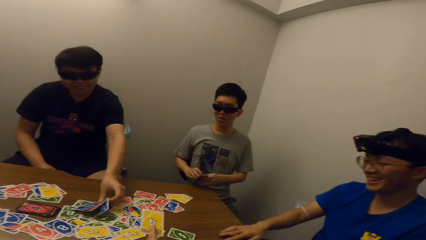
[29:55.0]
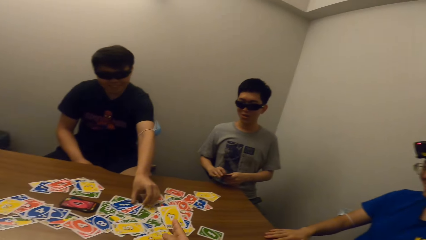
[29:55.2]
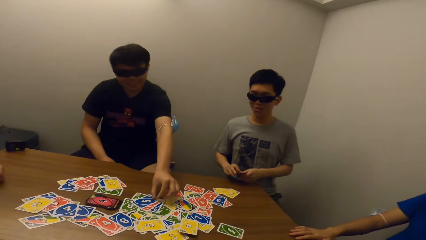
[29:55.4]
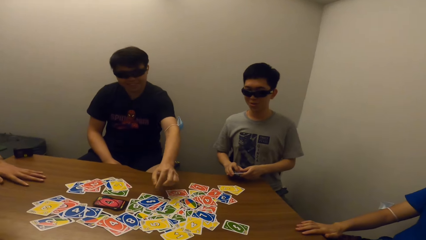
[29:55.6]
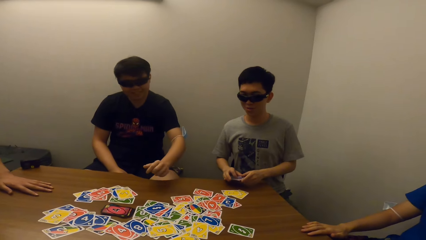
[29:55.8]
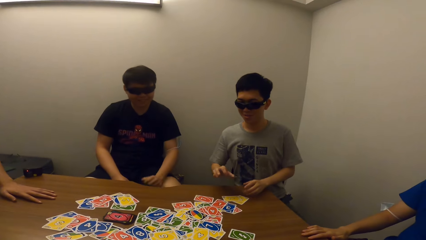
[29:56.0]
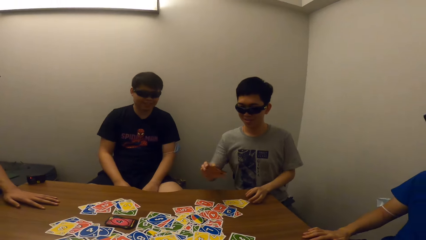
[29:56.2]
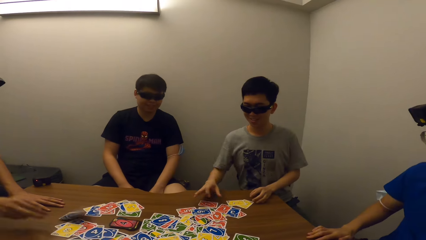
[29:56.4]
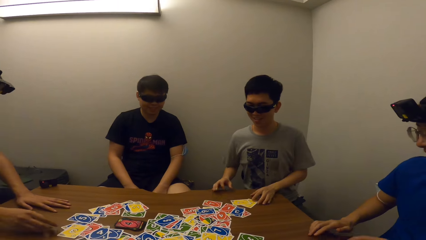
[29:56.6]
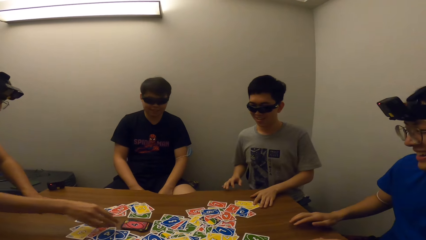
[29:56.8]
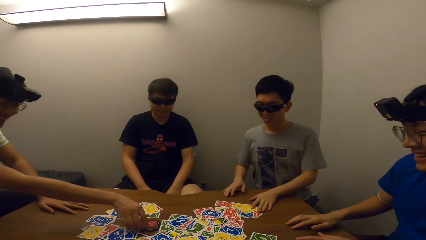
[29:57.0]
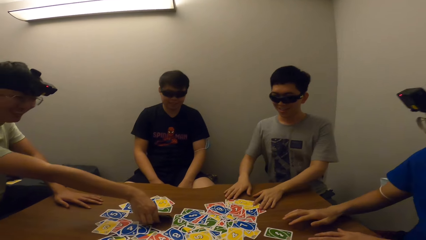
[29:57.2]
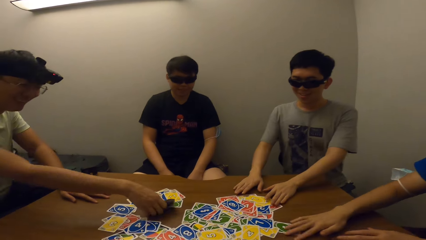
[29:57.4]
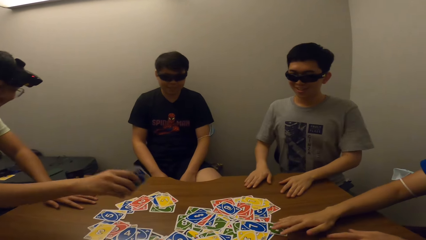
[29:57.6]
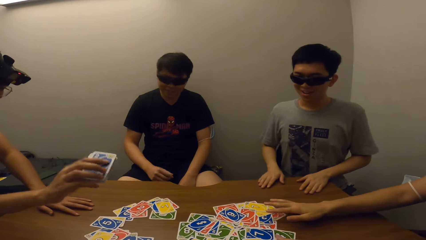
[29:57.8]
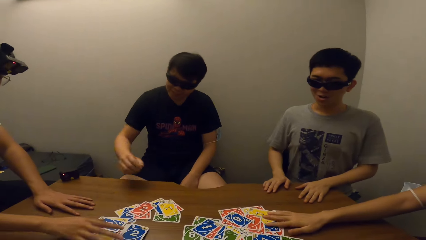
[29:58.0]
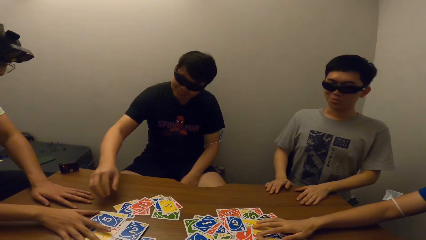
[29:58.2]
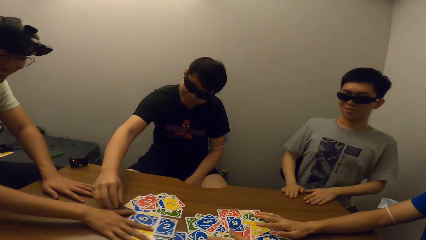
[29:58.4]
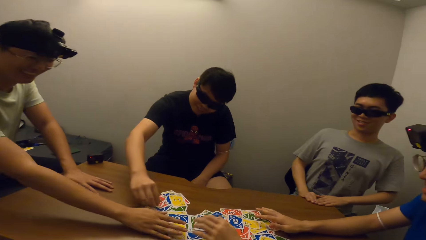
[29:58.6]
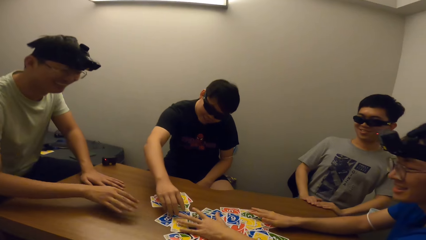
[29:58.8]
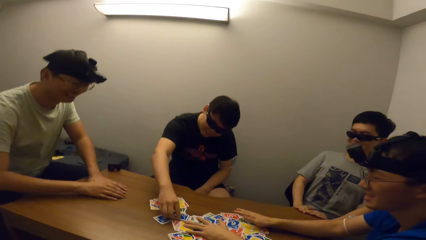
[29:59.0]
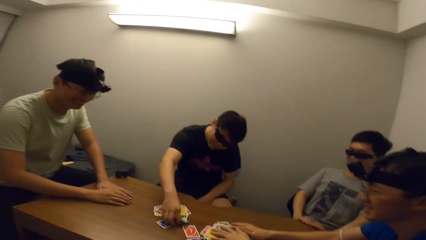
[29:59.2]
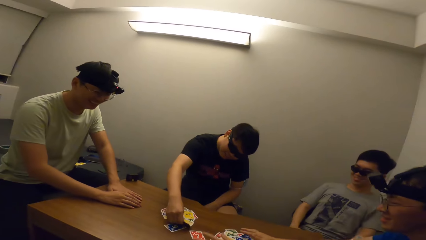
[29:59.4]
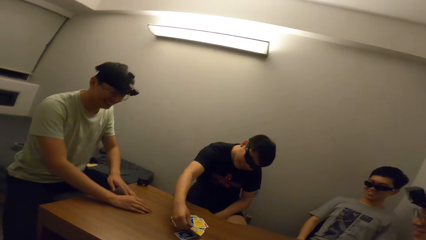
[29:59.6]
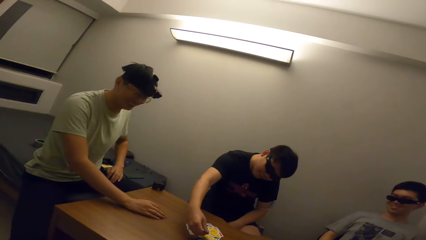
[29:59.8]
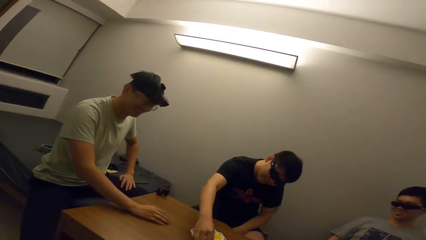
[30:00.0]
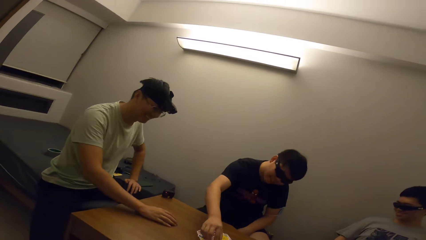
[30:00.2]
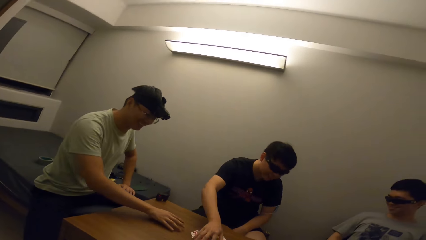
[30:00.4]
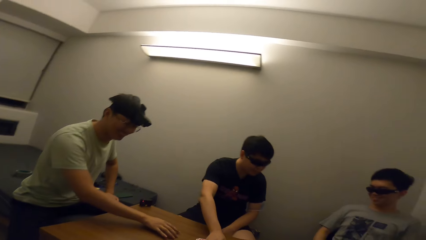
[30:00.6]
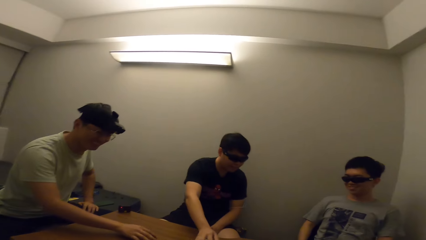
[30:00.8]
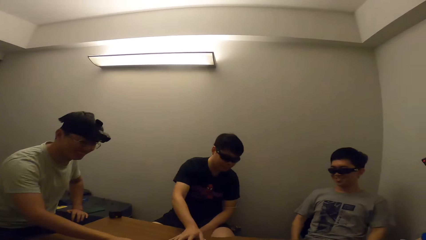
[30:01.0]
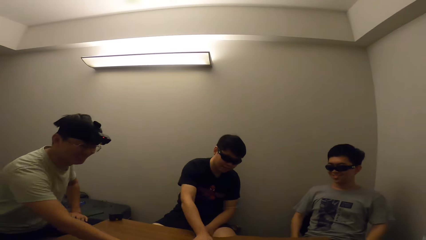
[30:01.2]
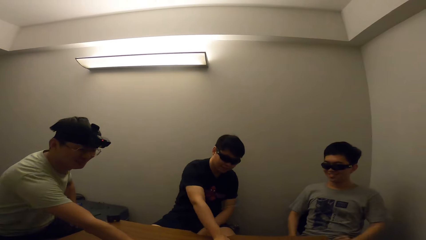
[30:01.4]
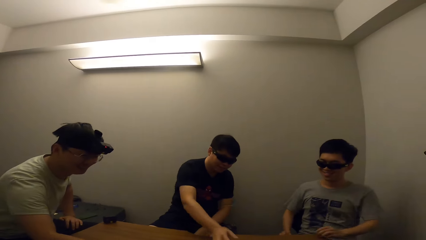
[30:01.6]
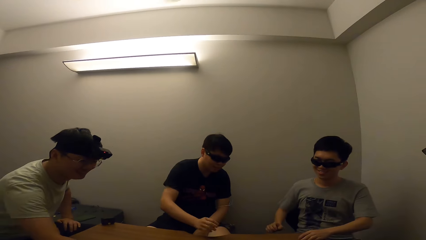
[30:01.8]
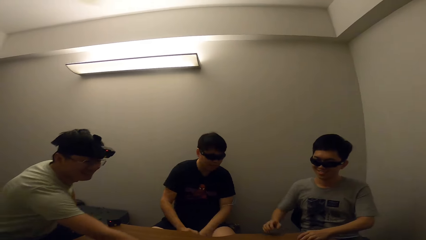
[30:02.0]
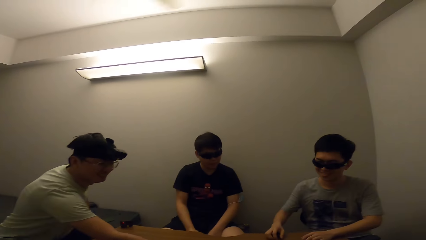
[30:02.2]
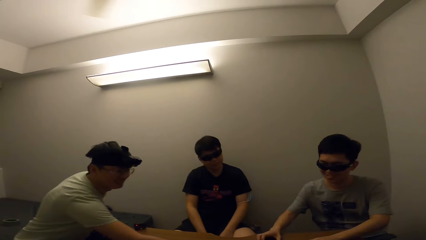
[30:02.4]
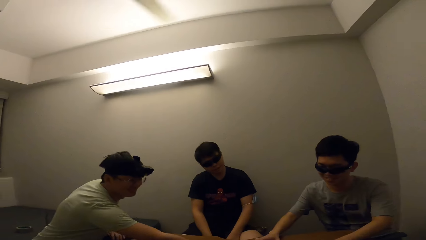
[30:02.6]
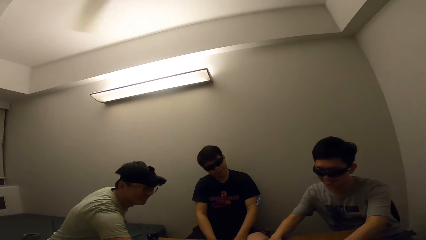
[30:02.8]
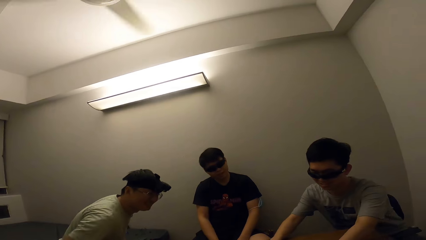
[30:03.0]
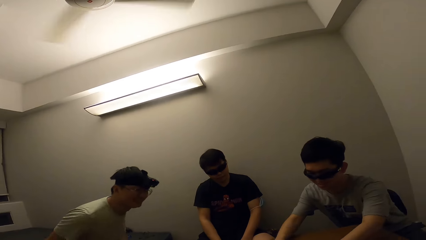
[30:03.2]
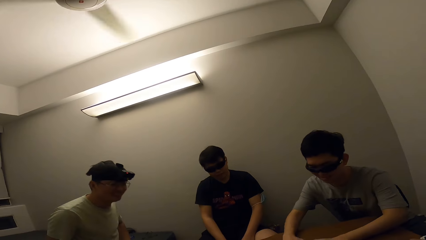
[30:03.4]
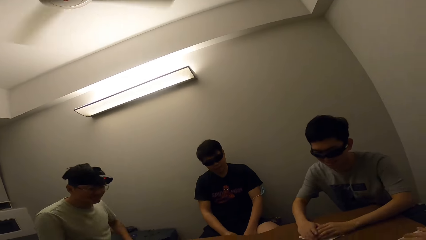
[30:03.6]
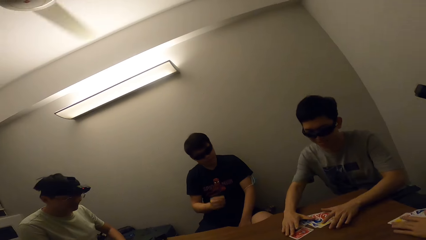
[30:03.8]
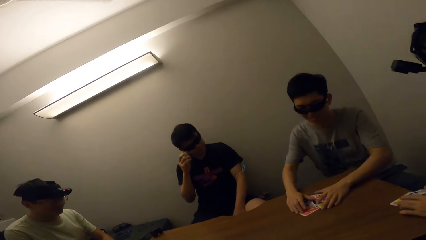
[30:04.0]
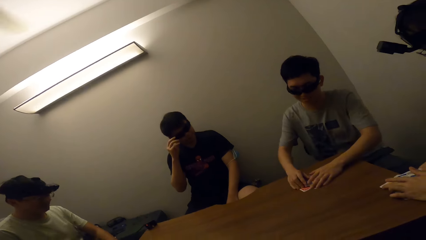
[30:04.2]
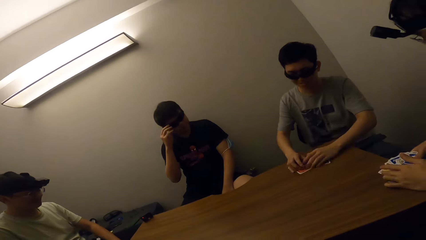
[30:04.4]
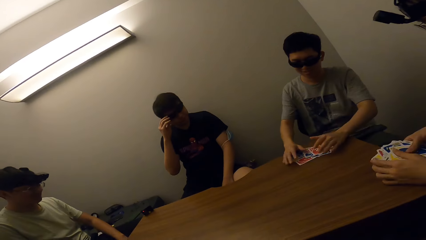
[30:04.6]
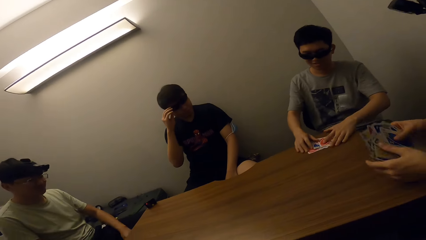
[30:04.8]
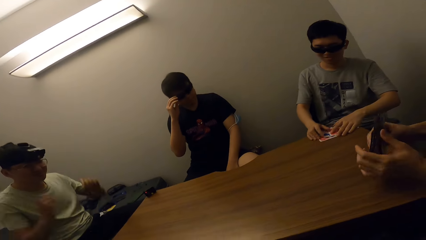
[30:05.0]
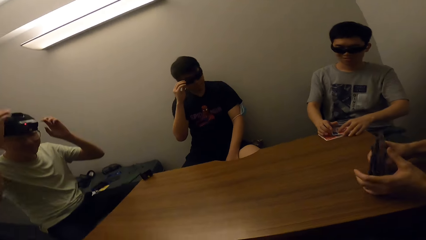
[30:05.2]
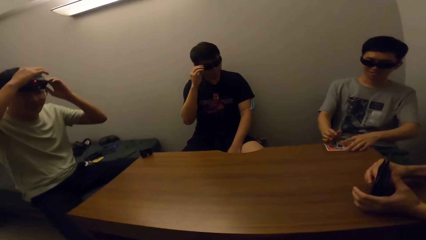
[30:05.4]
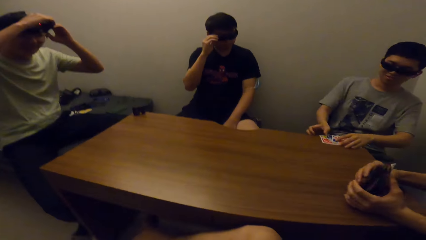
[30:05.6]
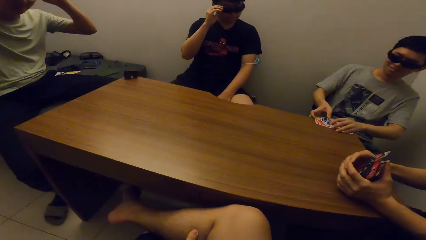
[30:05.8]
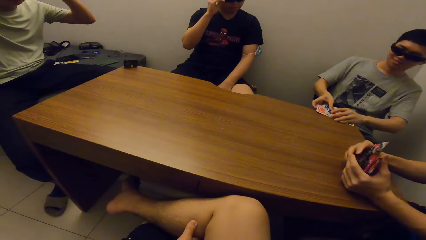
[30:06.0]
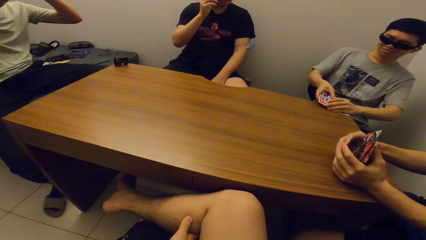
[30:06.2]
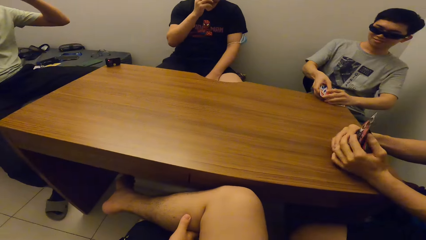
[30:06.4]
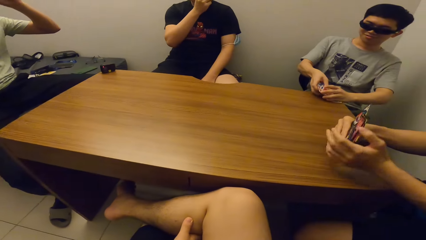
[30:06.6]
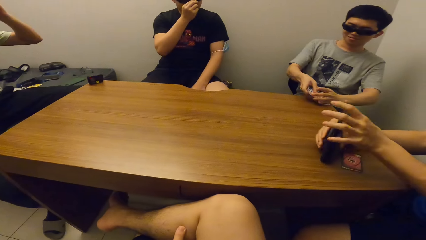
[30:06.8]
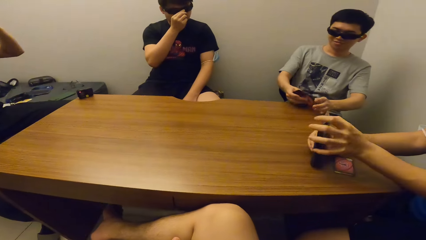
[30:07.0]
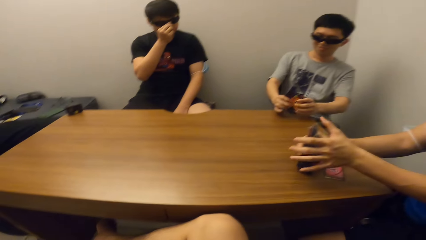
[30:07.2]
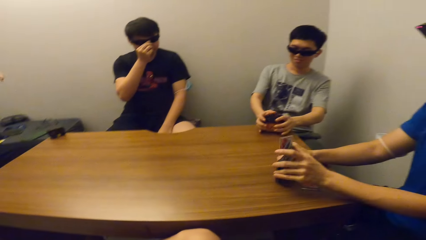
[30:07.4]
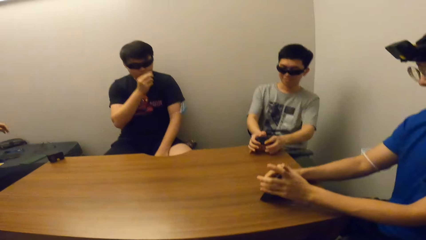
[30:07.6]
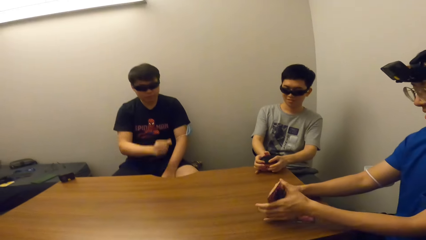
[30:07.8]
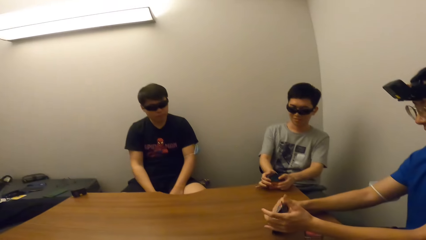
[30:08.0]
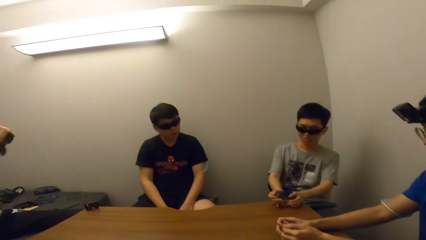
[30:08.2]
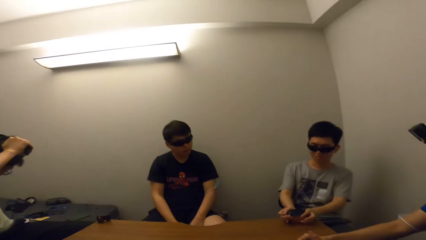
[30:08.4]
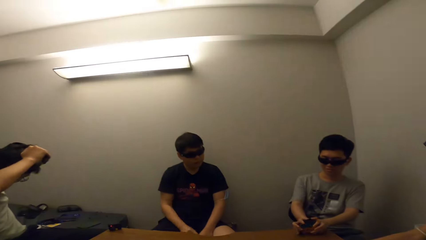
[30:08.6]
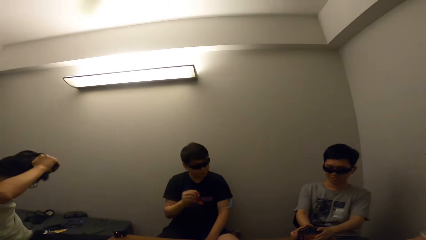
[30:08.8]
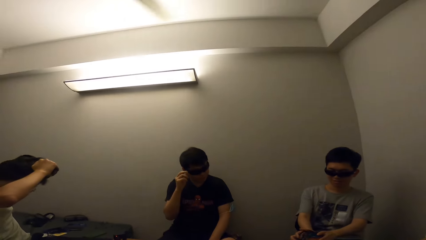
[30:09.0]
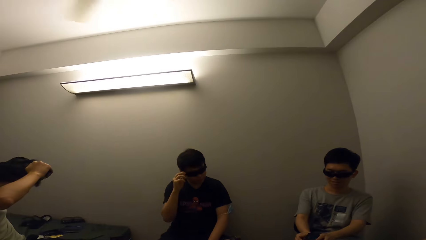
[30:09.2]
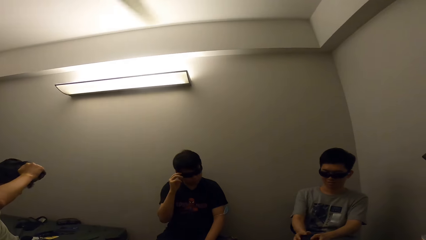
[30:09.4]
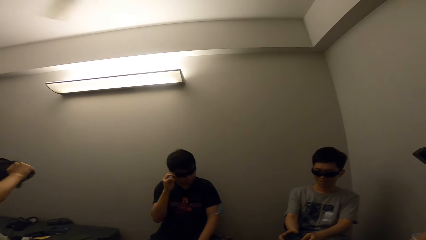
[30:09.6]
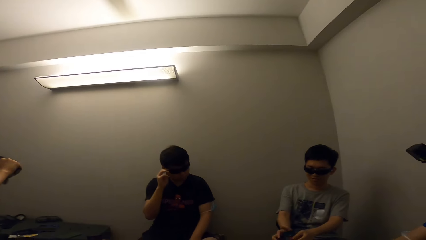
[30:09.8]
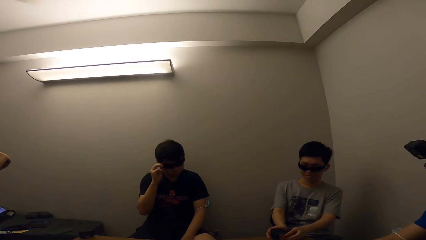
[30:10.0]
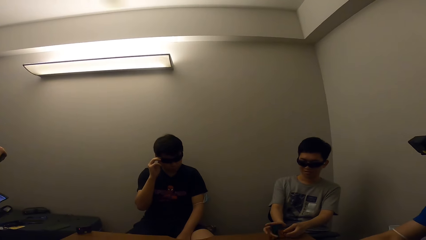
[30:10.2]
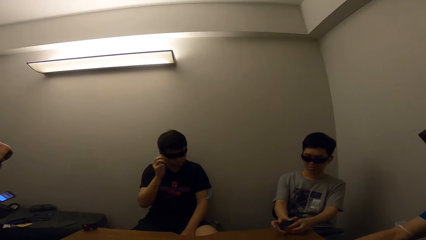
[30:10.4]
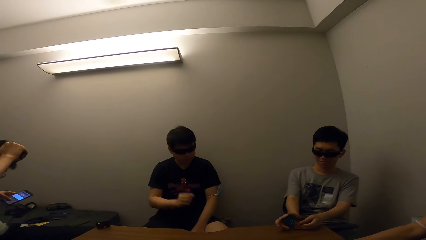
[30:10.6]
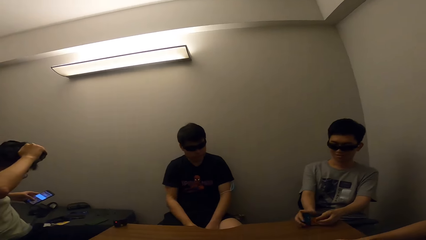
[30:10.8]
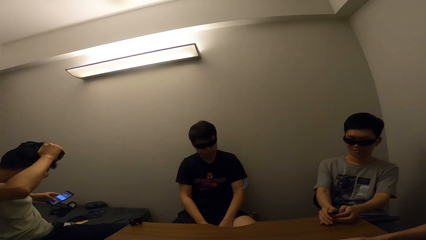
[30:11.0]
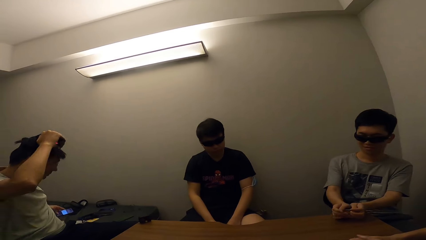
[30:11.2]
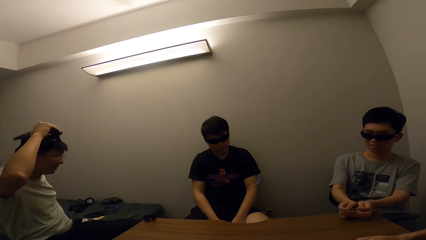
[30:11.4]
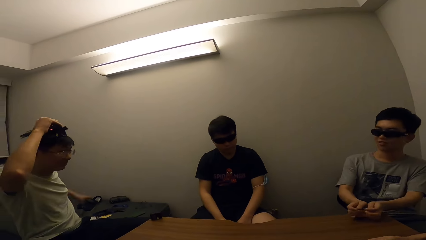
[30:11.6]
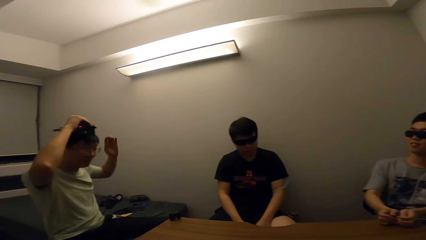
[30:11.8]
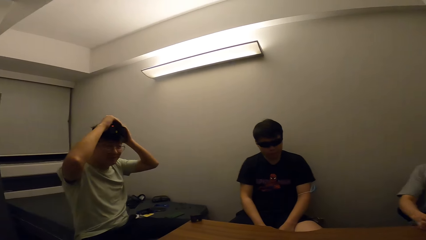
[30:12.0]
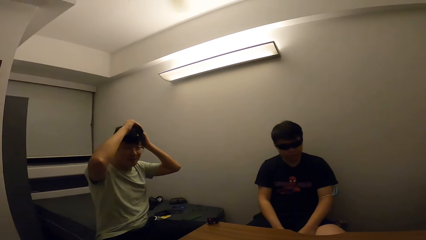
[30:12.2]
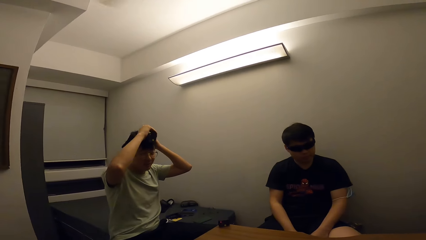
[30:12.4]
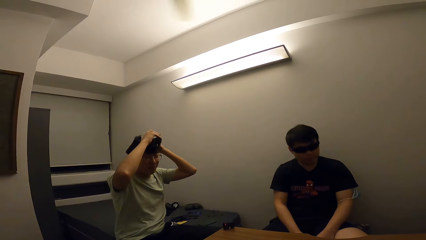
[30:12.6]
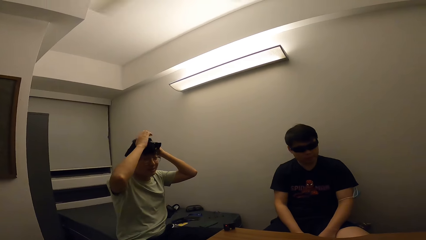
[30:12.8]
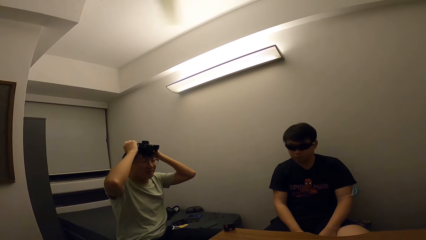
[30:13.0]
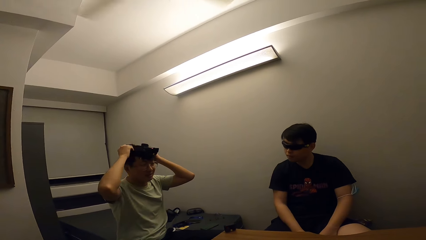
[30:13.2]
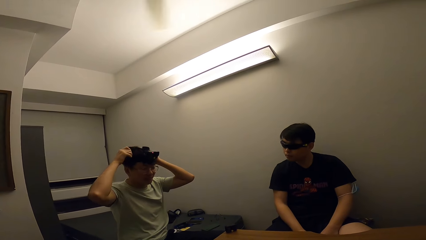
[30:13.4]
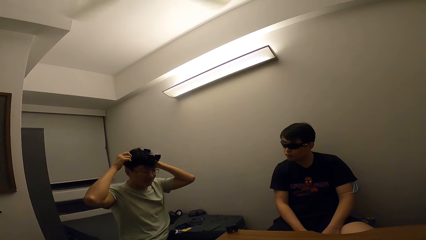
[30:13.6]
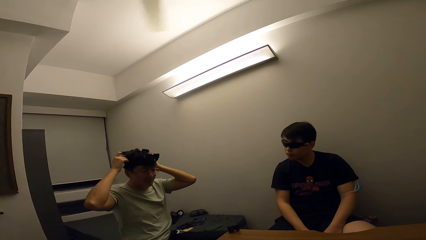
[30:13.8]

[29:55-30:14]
A man takes a card from his left hand with his right hand. Another man drops cards on the table with his left hand. The camera wearer drops a card on the table with his right hand. The first man drops cards on the table with his right hand. A third man drops a card on the table with his right hand. The first man moves the cards on the table with his left hand. The third man picks cards on the table with his right hand. A fourth man moves the cards on the table with his left hand. The third man flips the cards on the table with his right hand. The fourth man collects the cards. The third man moves the cards on the table with his right hand. The second man collects the cards, raises a card on the table with his right hand, and moves the cards on the table with his right hand. The third man moves the cards on the table with his right hand. The first man collects the cards and moves the cards on the table with his hands. The fourth man moves the cards on the table with his hands and arranges the cards on the table with his hands. The third man adjusts his camera with both hands. The first man arranges the cards on the table with his hands. The second man adjusts his eyewear with his right hand. The fourth man arranges the cards. The third man picks a phone from the bed with his left hand, drops the phone on the bed with his left hand, and adjusts his camera with both hands.
